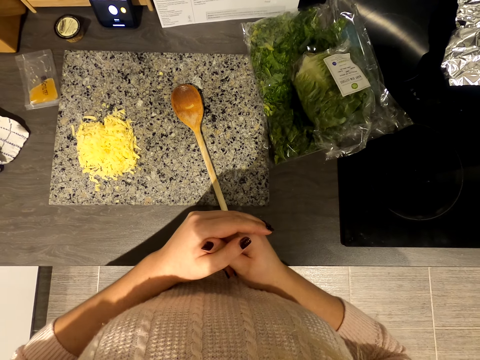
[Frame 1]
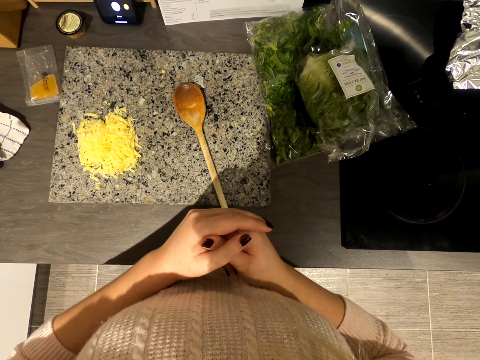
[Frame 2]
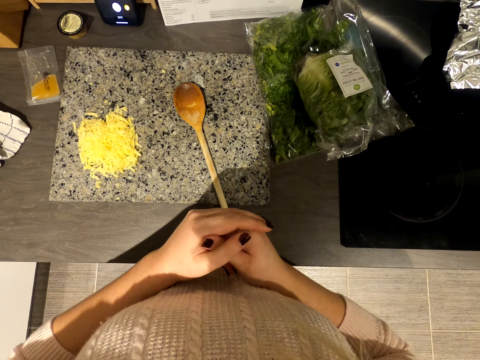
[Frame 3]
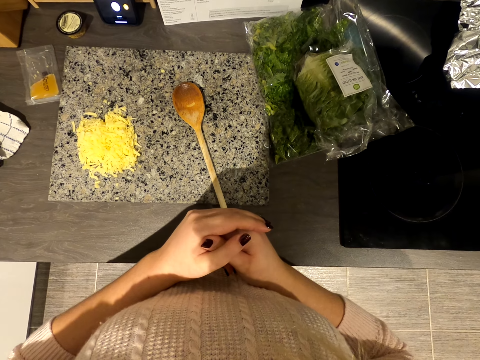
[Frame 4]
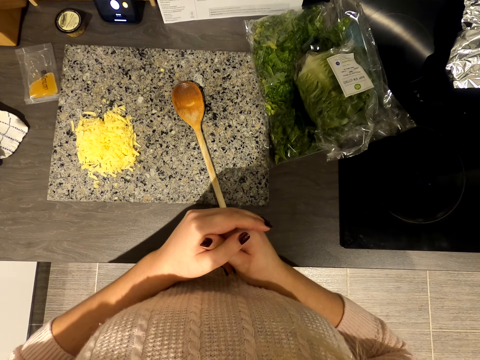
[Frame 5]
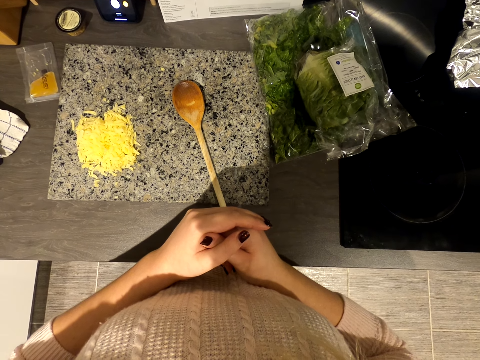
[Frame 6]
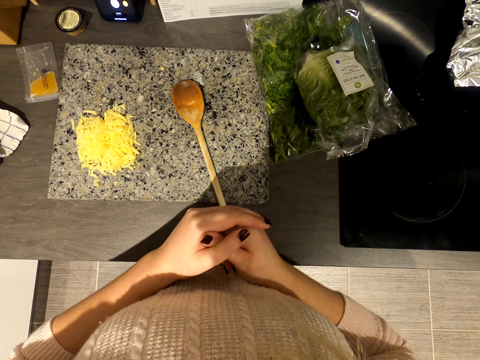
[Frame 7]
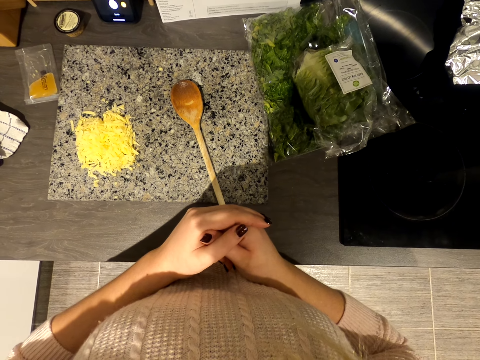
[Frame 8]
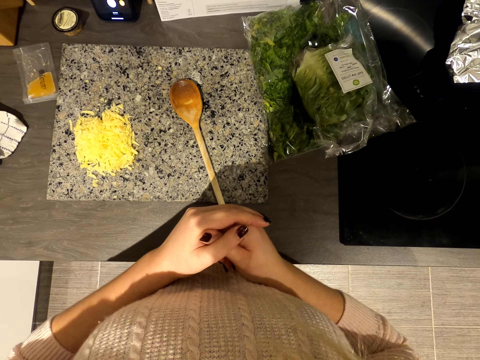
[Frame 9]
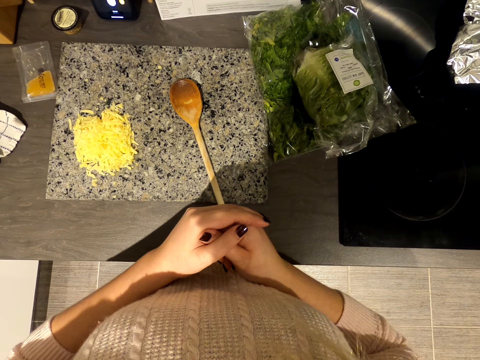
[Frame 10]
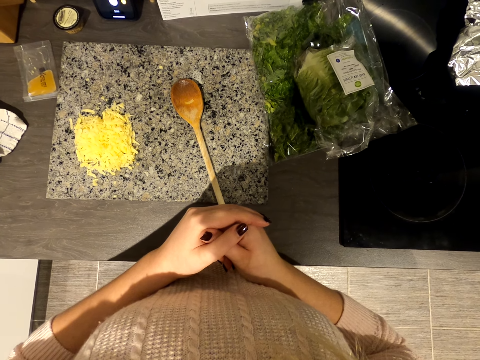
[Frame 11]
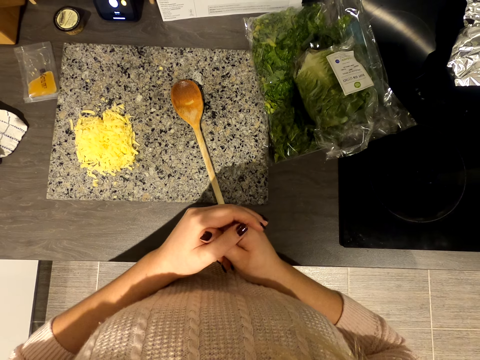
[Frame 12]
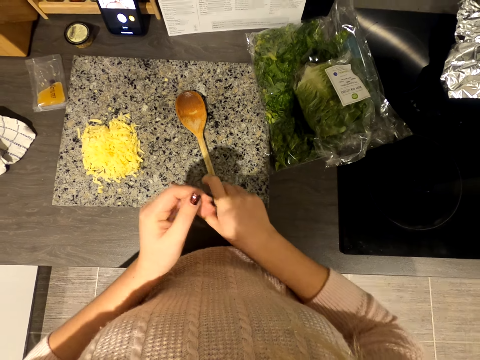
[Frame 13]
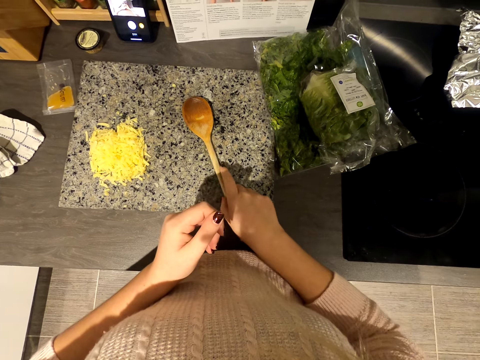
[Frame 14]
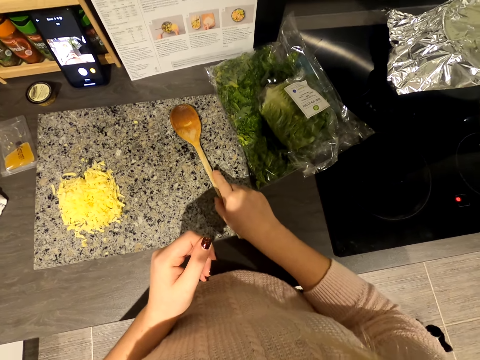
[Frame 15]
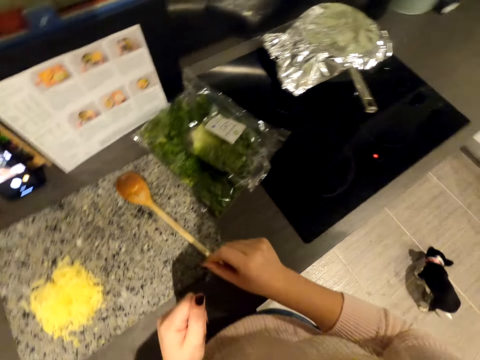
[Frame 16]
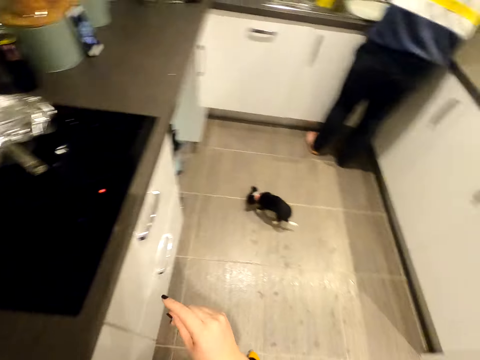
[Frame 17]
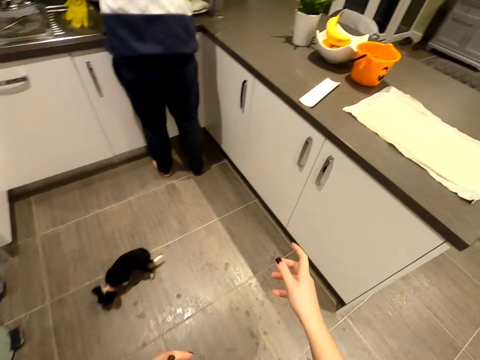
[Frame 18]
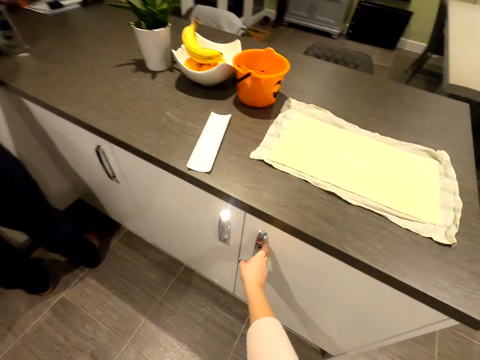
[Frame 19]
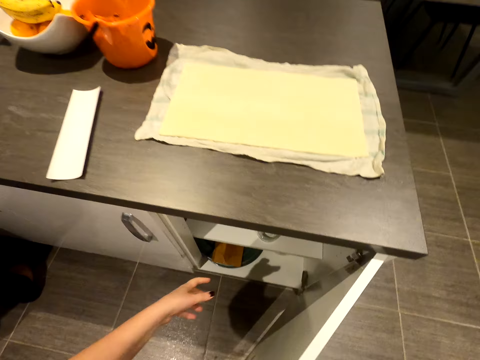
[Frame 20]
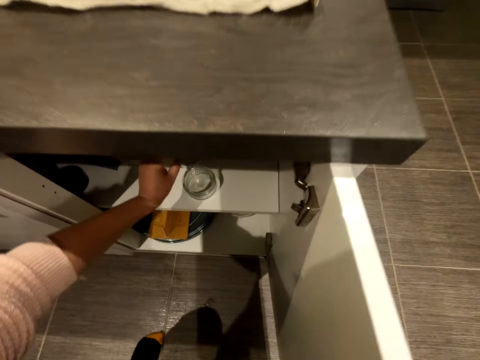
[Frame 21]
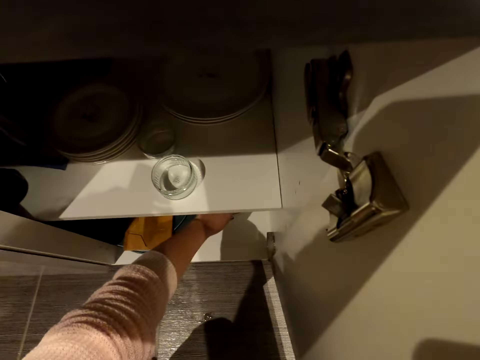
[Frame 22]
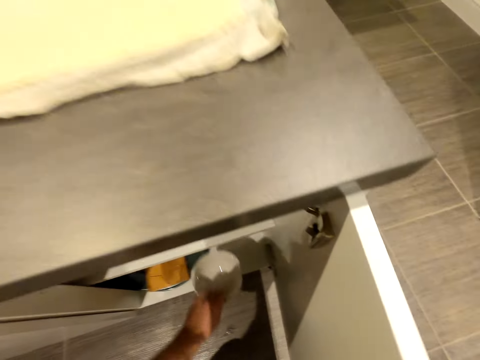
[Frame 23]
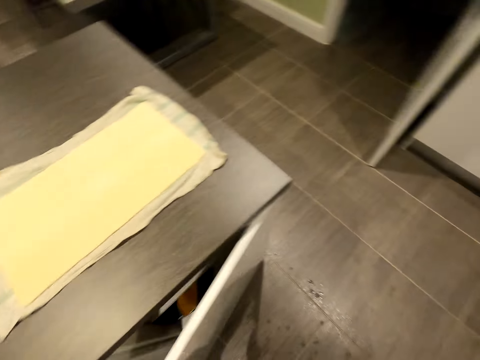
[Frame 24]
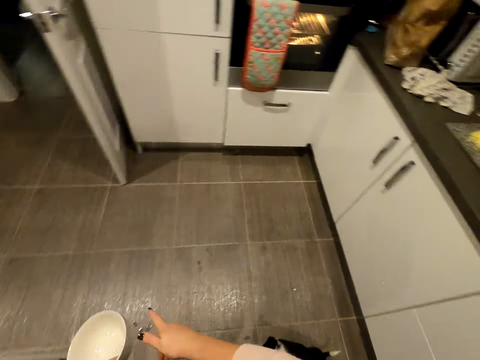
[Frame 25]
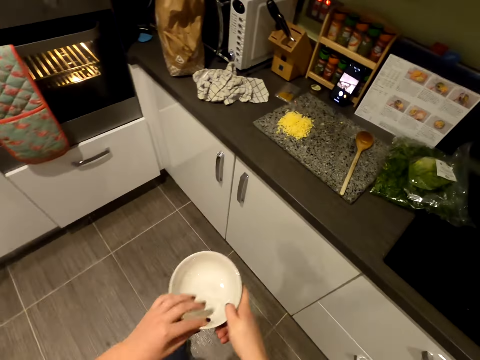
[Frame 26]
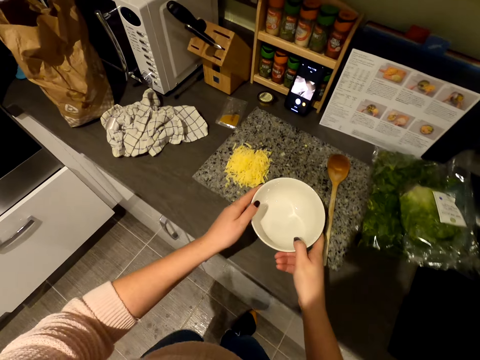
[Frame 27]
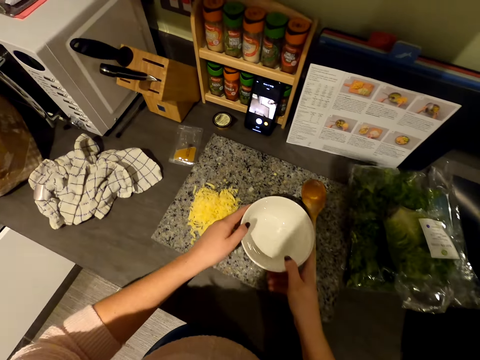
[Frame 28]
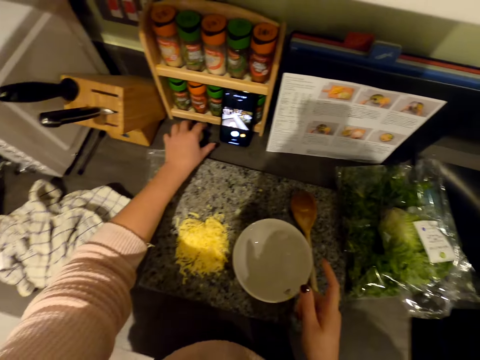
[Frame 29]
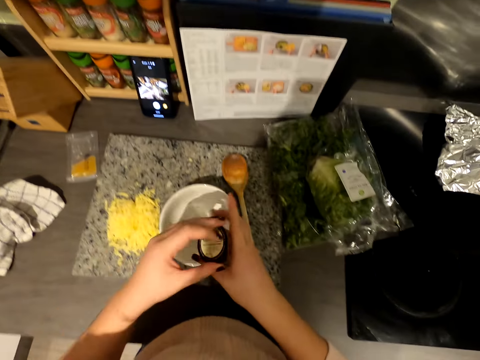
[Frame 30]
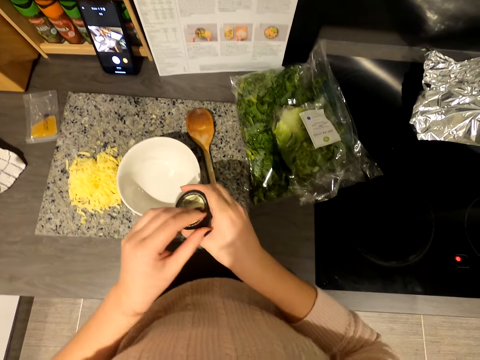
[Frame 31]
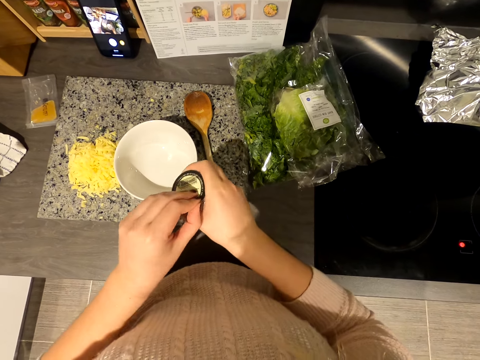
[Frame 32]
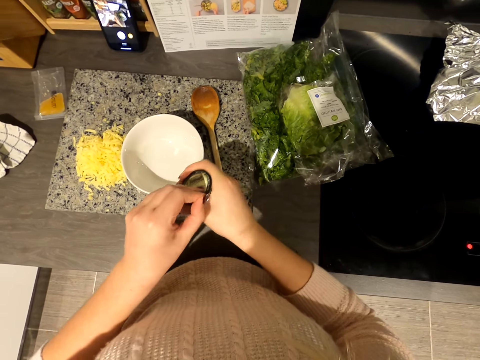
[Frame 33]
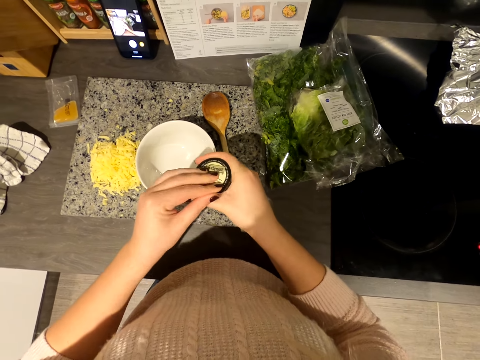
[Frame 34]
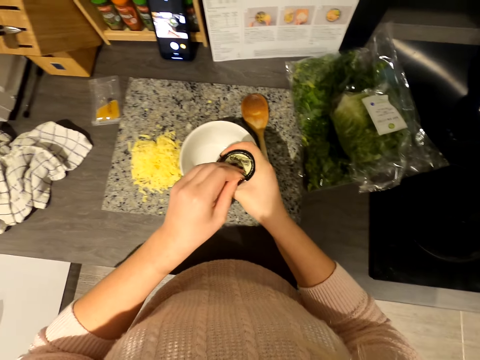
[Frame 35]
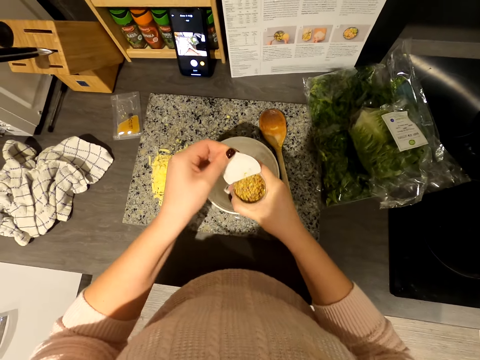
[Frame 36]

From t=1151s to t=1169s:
The camera wearer picks up the cooking stick and moves the cooking stick. They walk around the kitchen. A person stands in the kitchen. The camera wearer opens the cabinet. They remove the plate from the cabinet. They close the cabinet and walk around the kitchen. They put the plate on the slab. They pick up the container. They unseal the container.

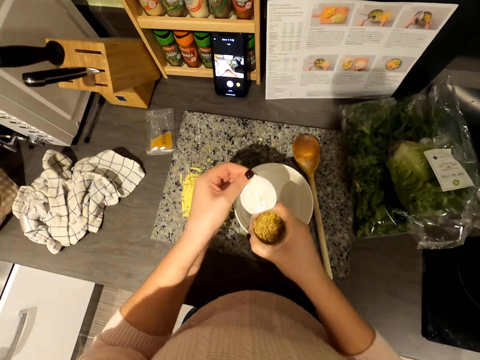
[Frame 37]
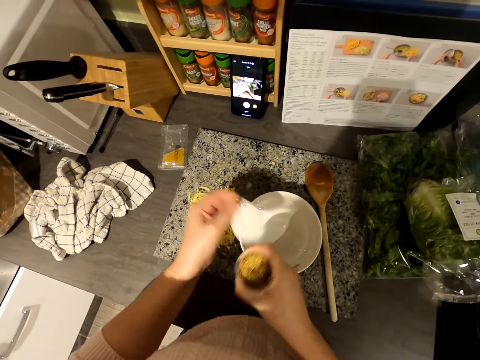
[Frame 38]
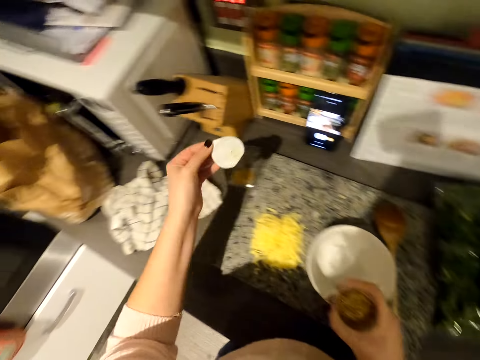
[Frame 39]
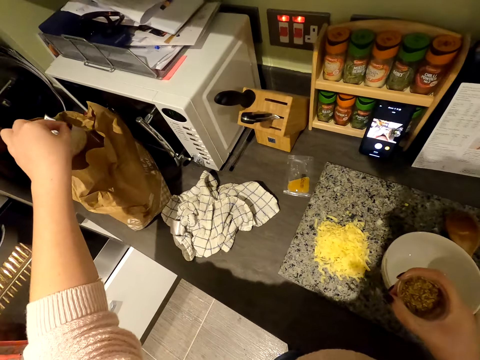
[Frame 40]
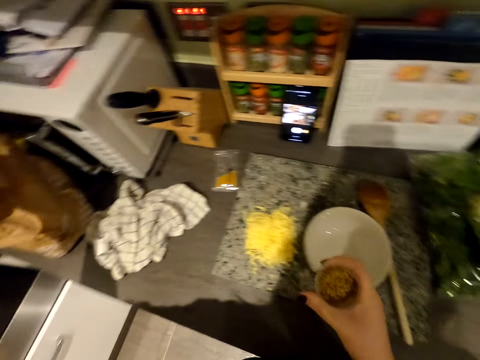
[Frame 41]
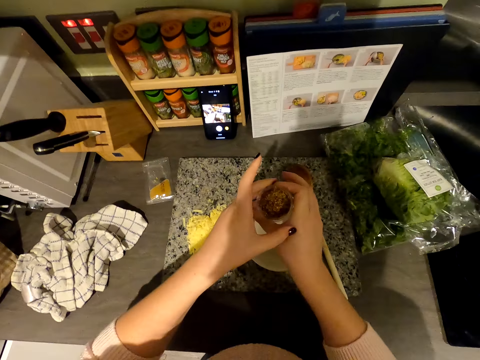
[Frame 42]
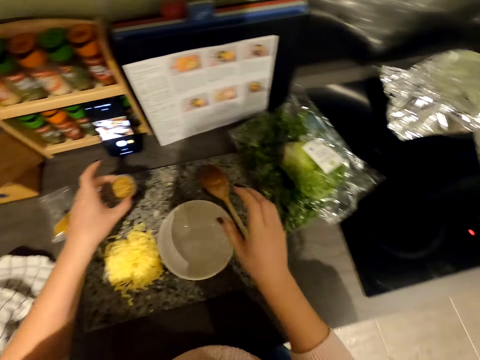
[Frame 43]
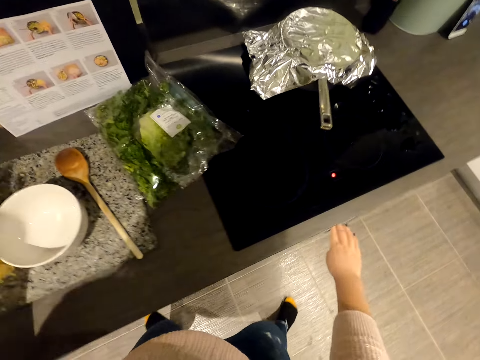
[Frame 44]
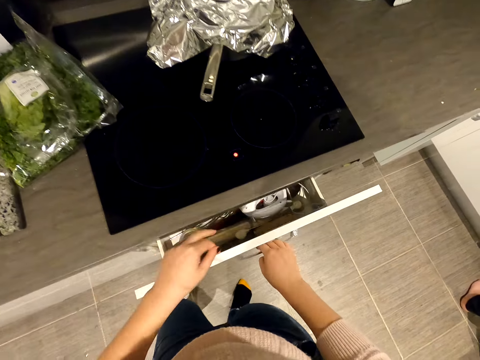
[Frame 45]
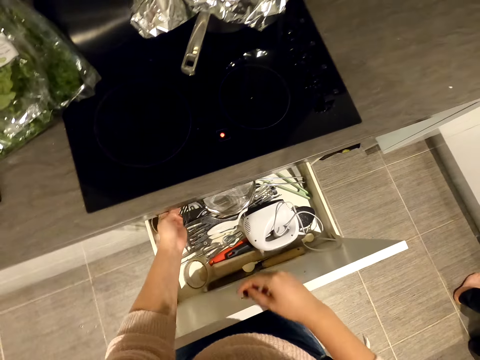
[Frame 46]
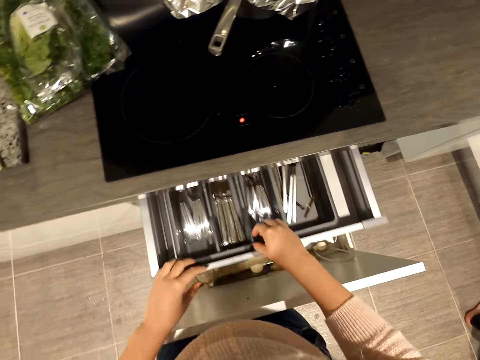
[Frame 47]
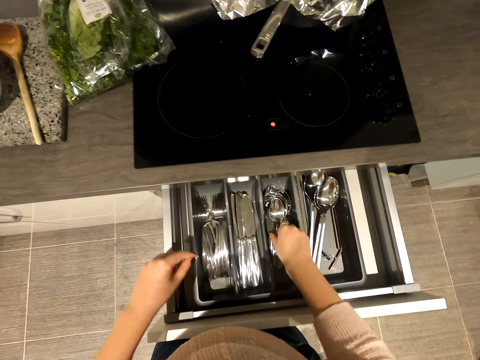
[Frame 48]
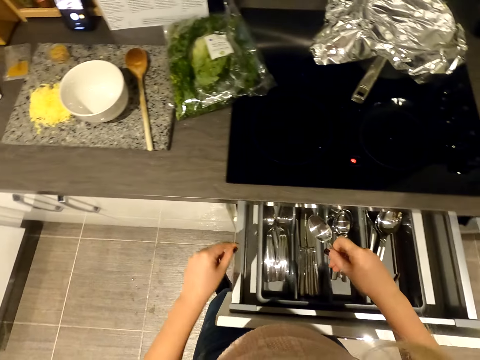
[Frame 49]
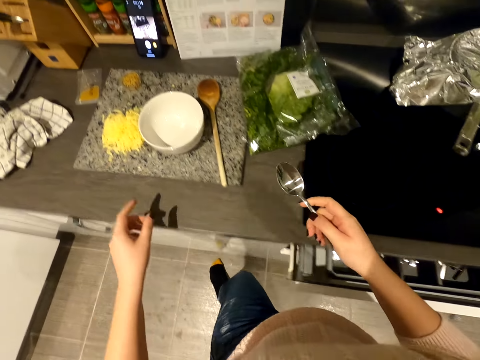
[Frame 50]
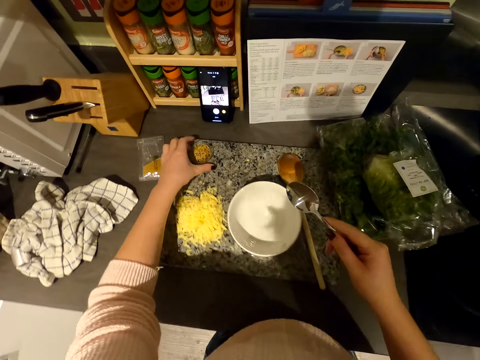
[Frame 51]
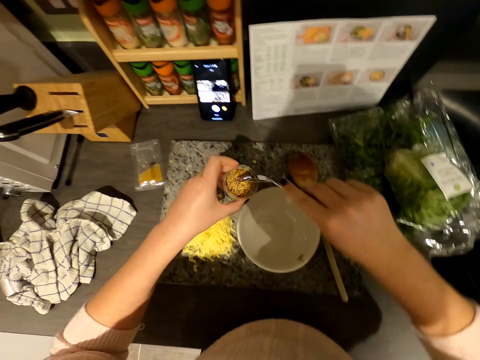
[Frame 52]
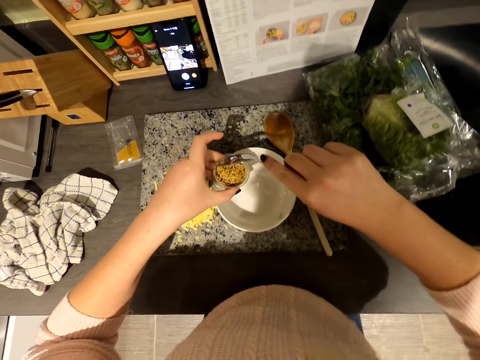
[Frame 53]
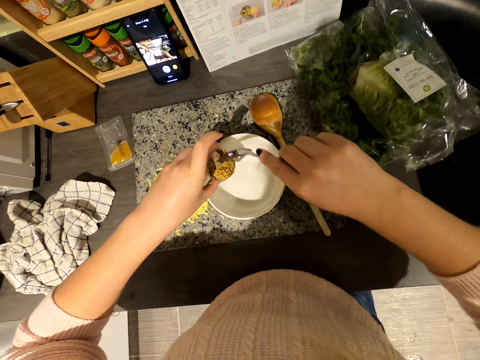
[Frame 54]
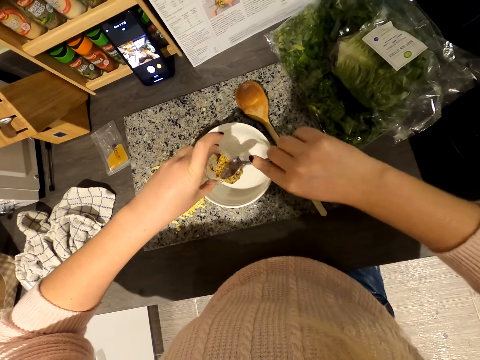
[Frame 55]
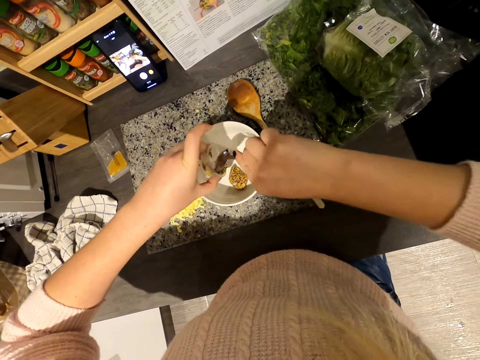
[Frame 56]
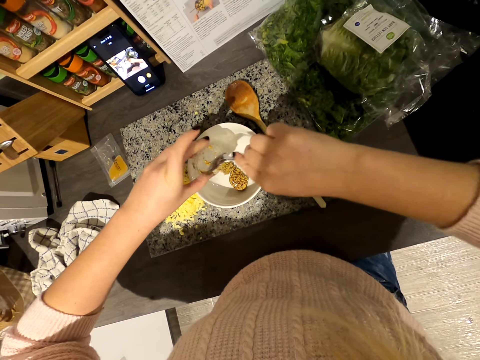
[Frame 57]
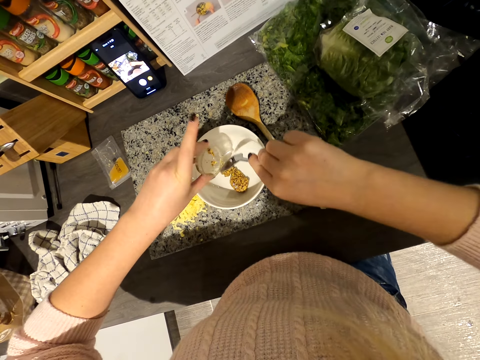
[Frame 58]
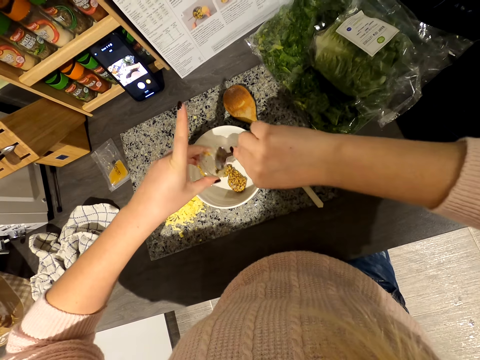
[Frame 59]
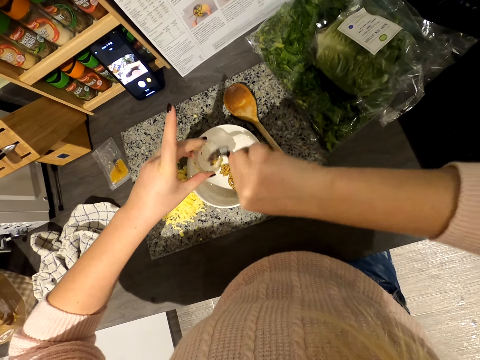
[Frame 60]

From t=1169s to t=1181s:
The camera wearer drops the seal in the bag. They put the container on the slab. They open the drawer. They open another drawer. They take the spoon. They close the drawers. They pick up the container. They put the paste in the plate.
